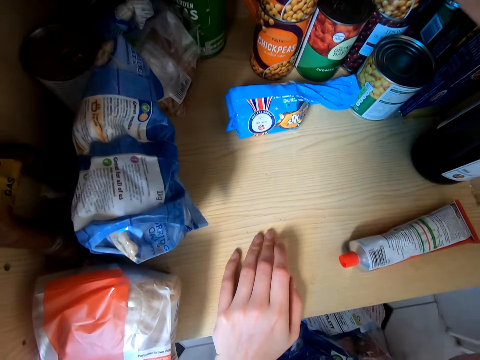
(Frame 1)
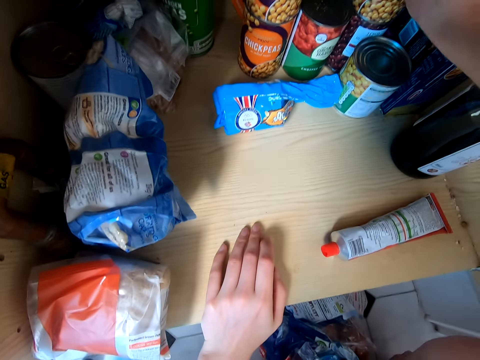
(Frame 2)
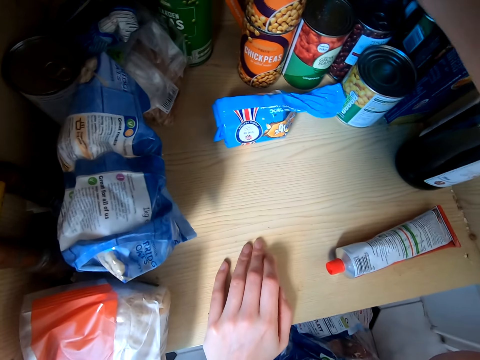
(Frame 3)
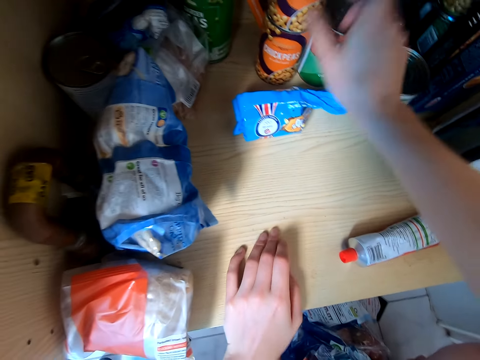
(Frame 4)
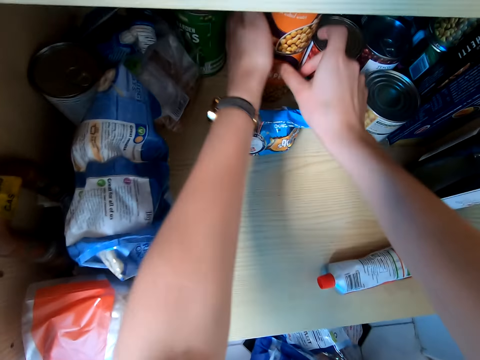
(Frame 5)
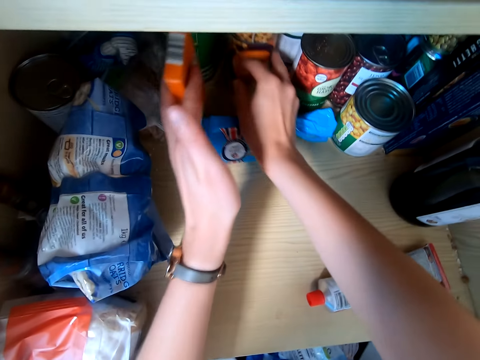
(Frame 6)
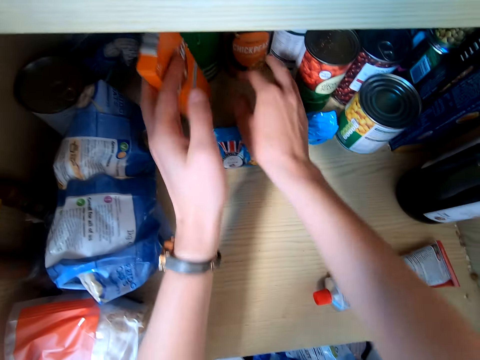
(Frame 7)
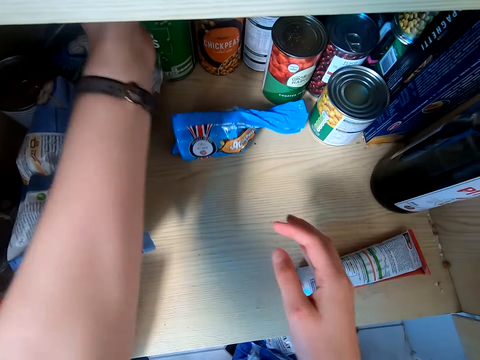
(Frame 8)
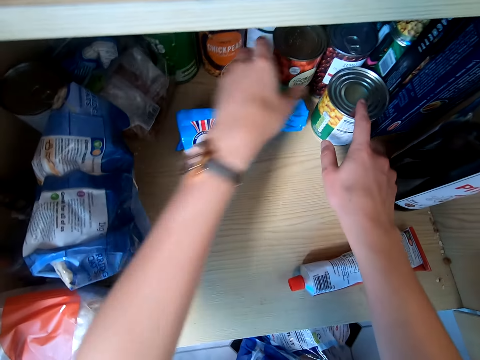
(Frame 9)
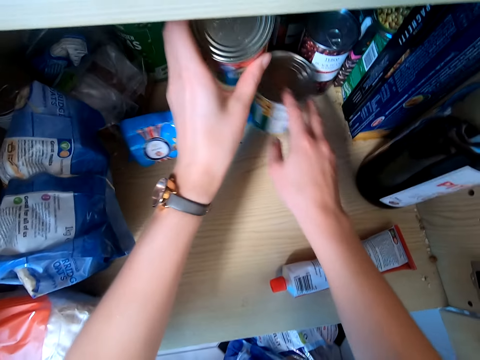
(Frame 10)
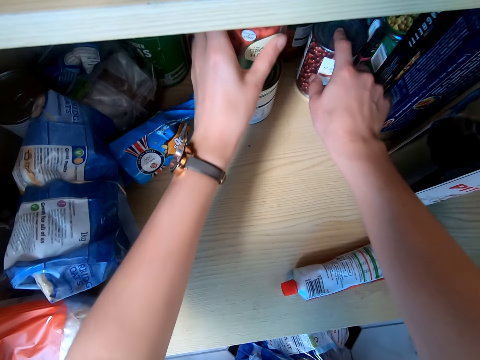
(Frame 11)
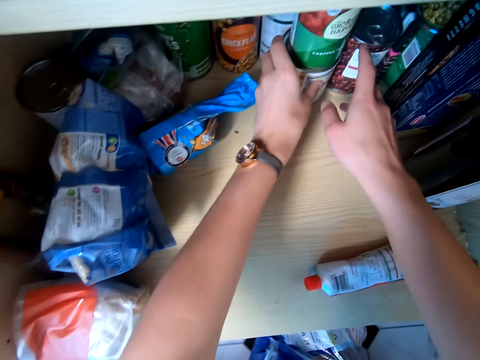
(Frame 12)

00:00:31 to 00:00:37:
The camera wearer takes a box. They arrange the bottles in the shelf. They put the box in the cupboard. They move tins in the cupboard.

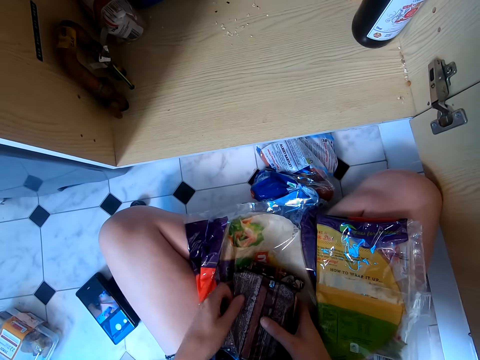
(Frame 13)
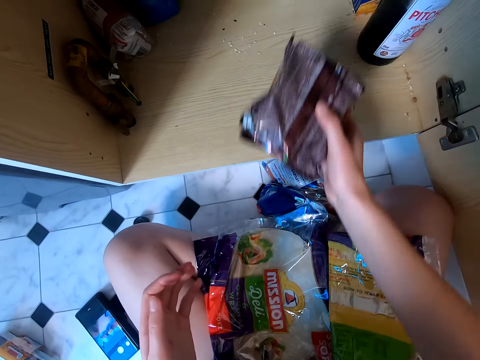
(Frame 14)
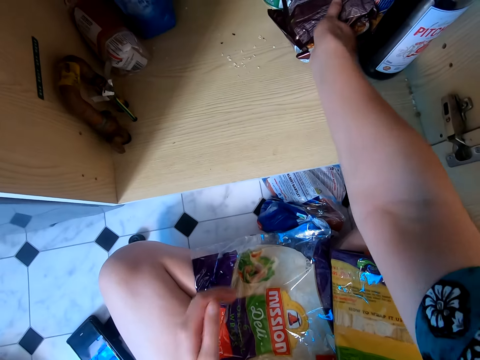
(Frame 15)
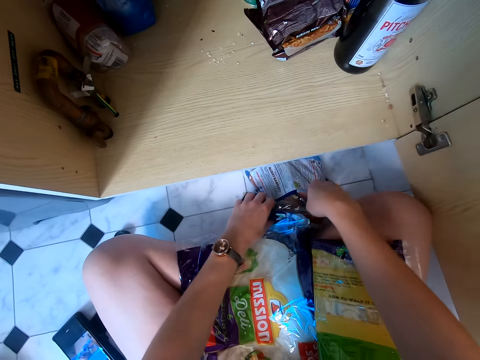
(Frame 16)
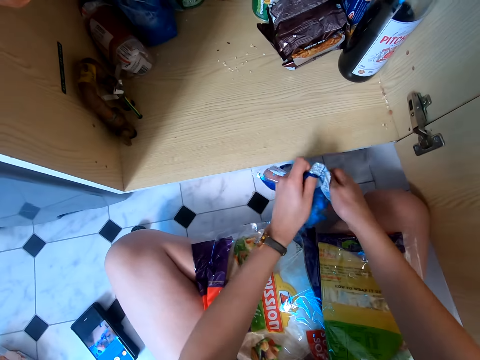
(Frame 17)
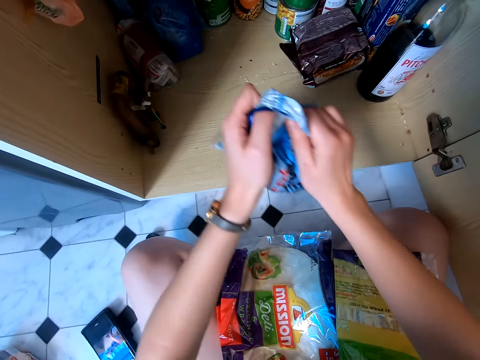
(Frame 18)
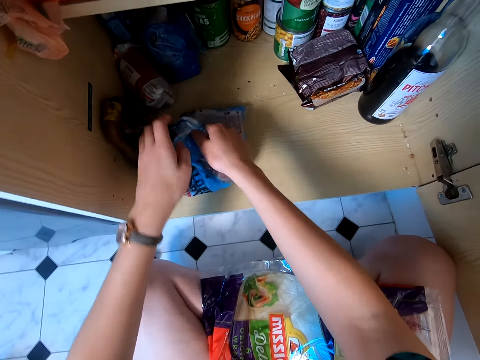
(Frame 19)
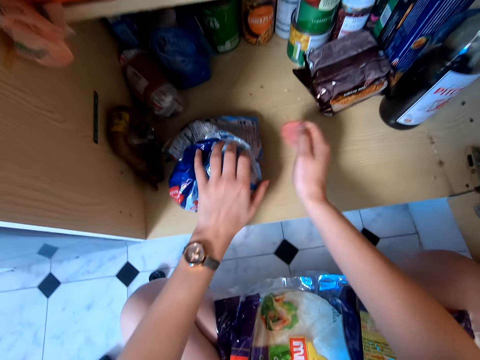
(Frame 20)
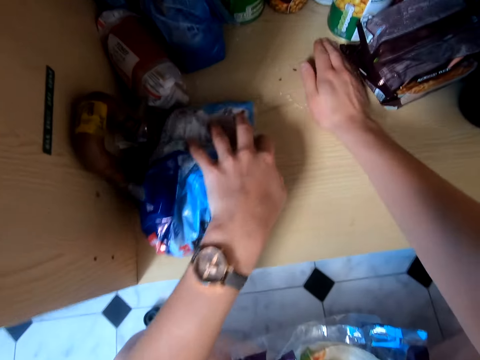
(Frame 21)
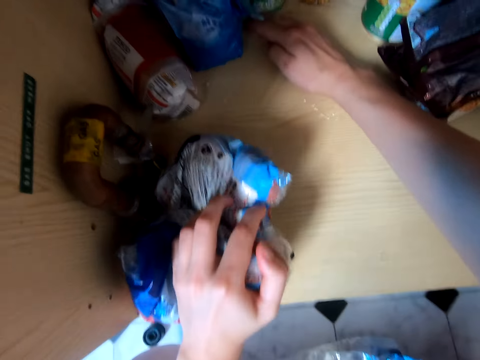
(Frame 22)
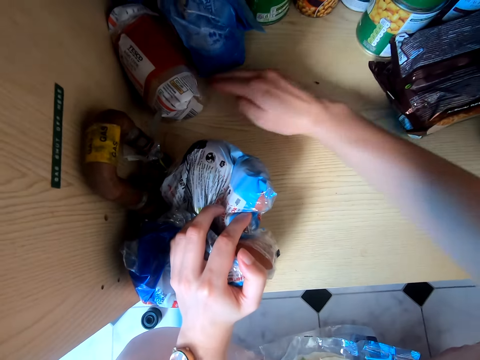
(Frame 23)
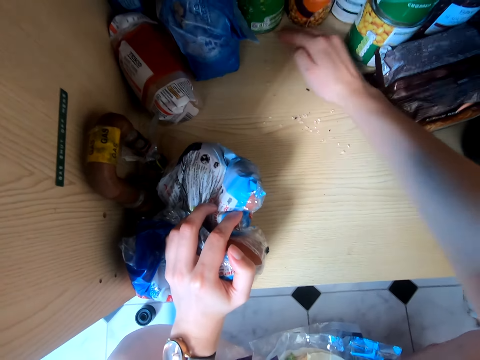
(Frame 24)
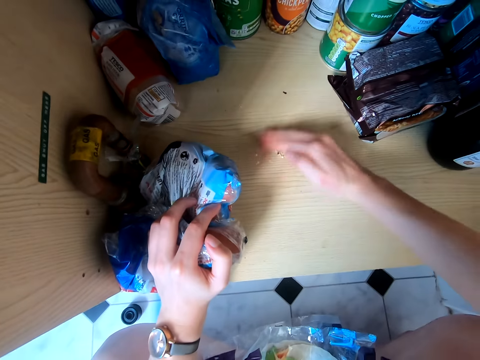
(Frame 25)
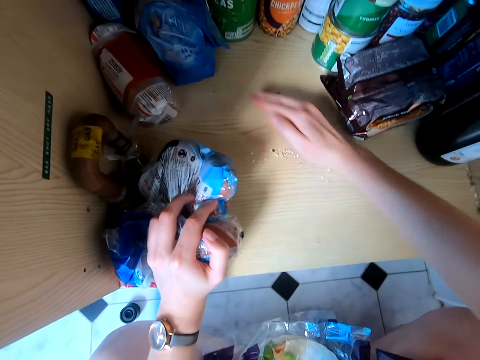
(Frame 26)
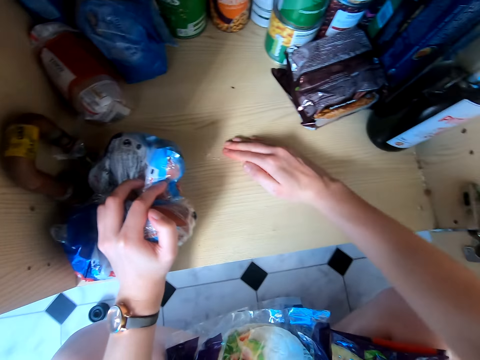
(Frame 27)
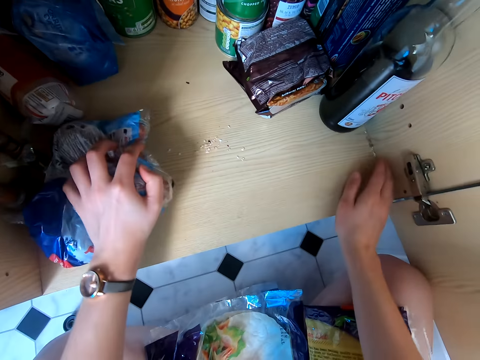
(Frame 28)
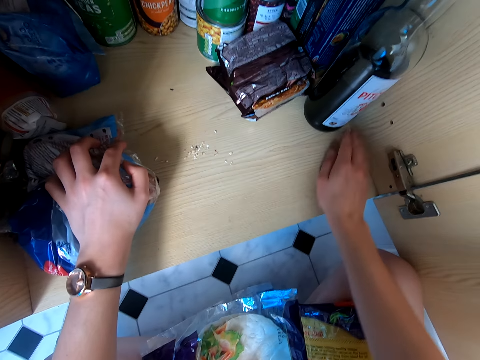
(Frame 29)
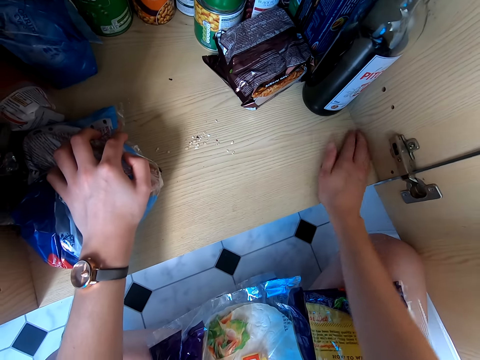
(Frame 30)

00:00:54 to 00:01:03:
The camera wearer takes a sachet. They put the sachet in the cupboard. They take a sachet. They put the sachet in the cupboard. They collect chaffs in the cupboard. They wipe the shelf with the hand.

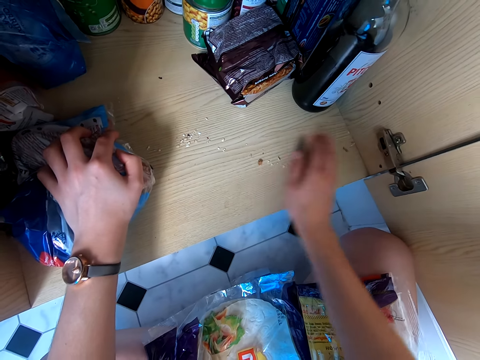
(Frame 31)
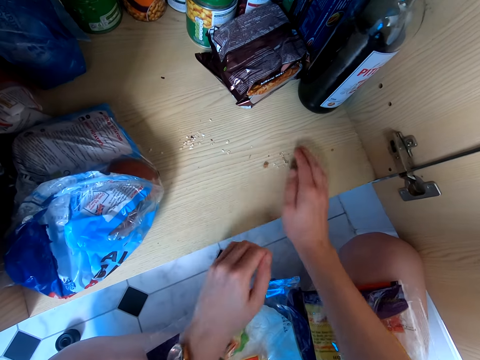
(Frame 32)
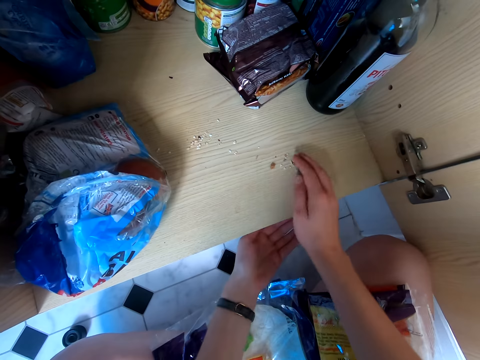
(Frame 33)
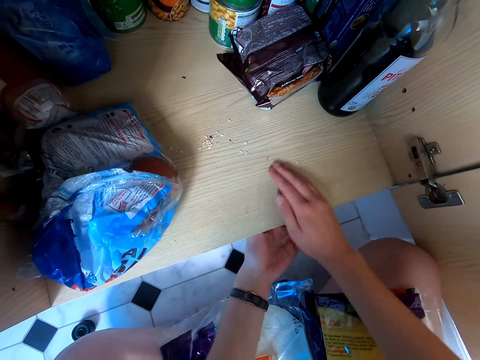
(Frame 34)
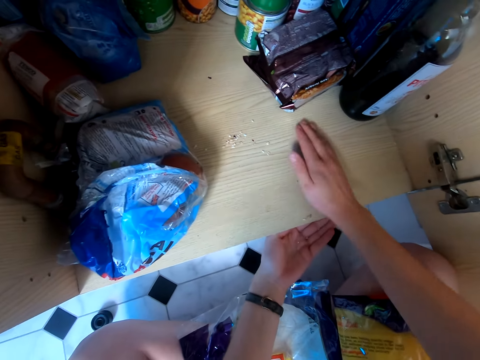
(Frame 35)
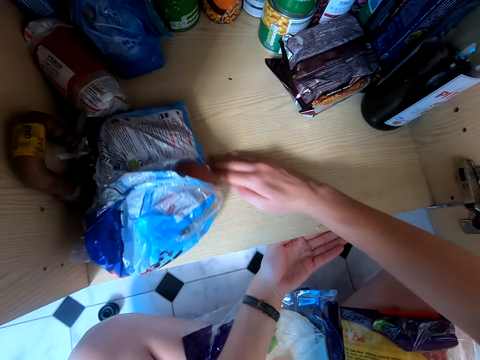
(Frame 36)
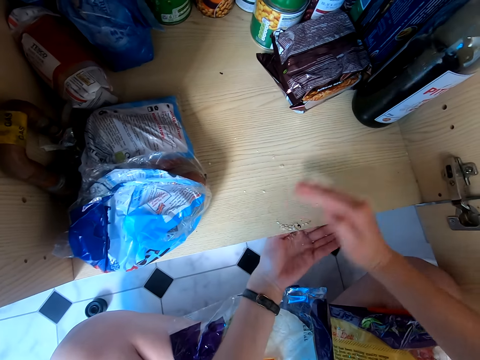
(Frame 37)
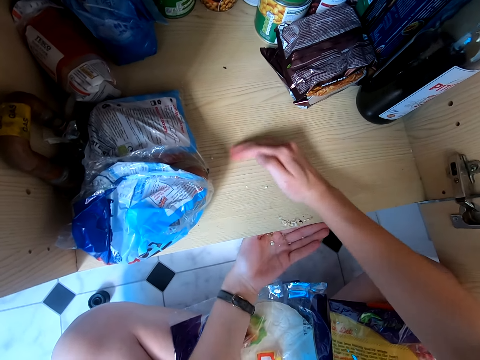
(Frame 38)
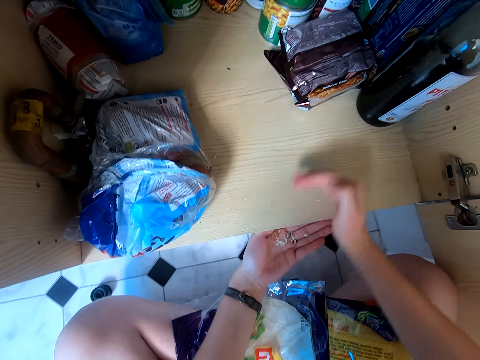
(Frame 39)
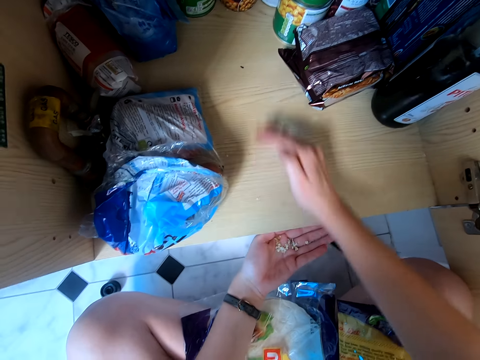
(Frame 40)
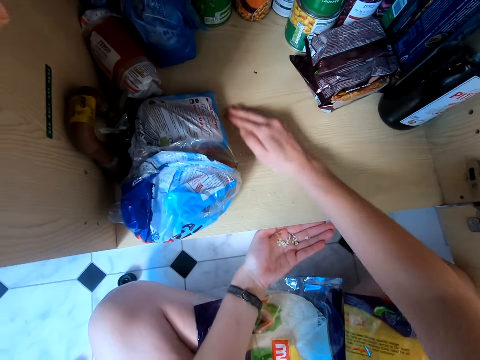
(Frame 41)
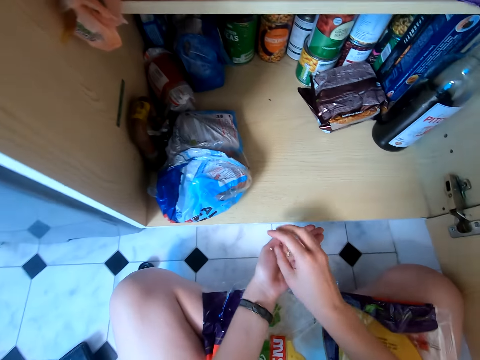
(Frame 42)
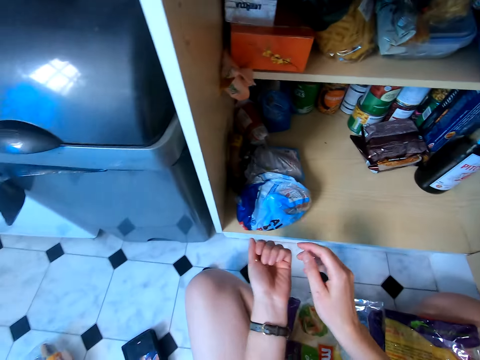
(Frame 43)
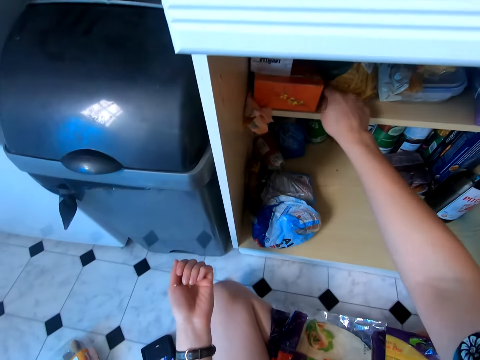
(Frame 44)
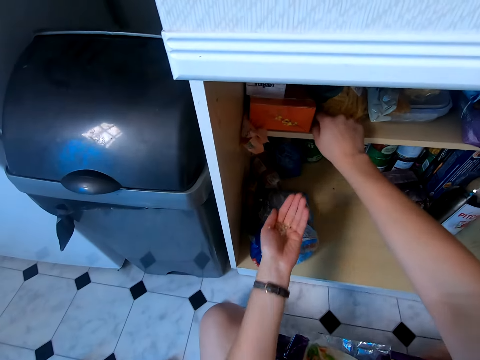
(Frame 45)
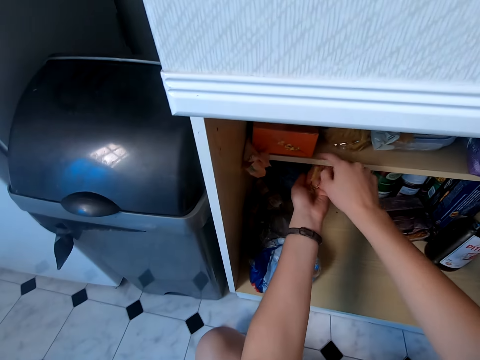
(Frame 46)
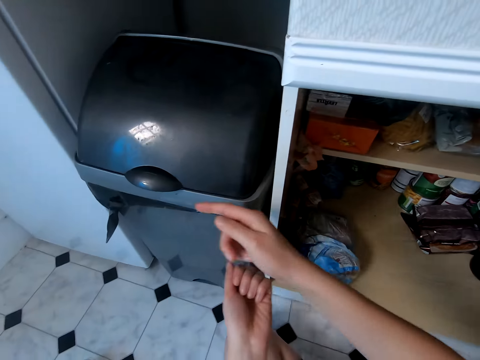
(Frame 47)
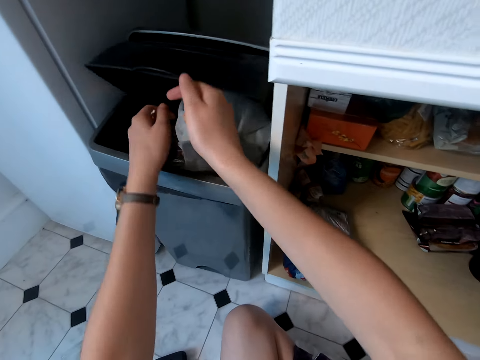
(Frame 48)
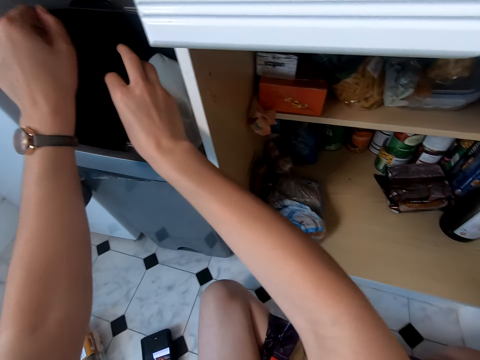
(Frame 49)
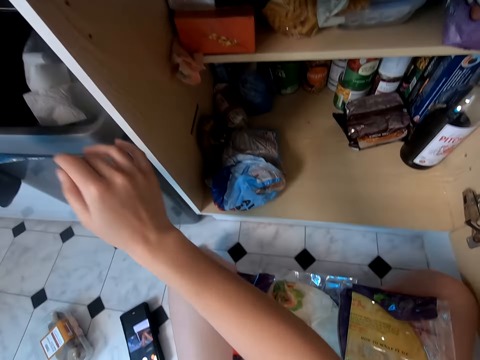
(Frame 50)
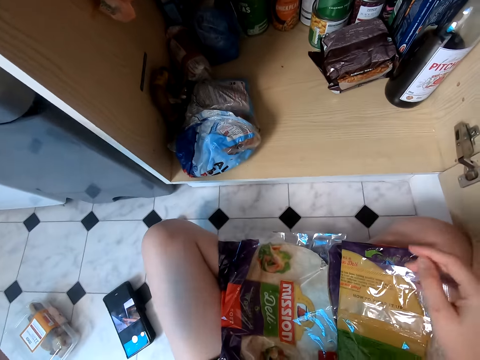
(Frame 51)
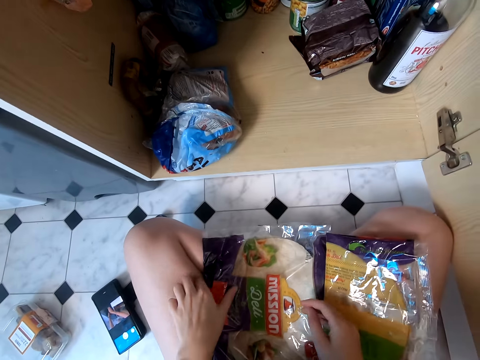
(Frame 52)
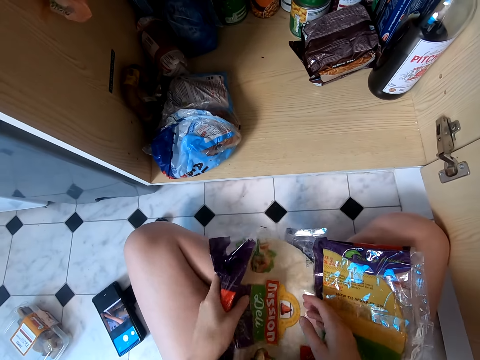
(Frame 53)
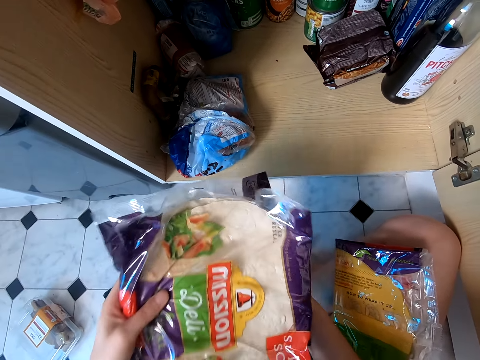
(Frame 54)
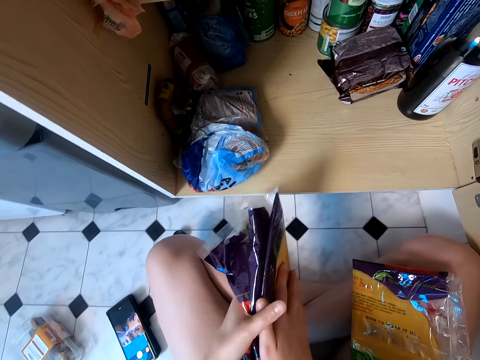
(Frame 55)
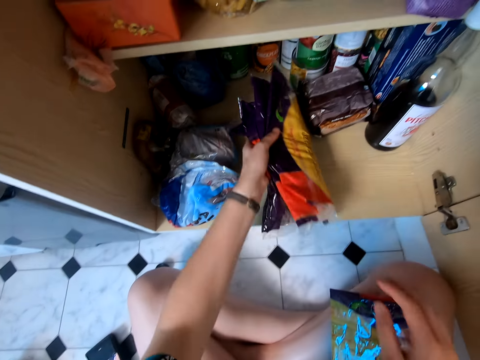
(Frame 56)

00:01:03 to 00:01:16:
The camera wearer drops the chaffs on the hand. They open the dustbin. They drop the chaffs in the dustbin. They take sachets and fold the sachets.
